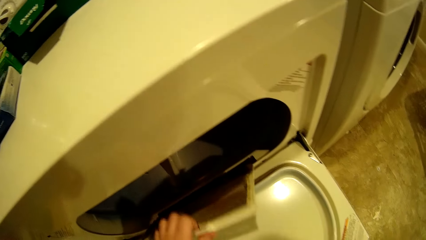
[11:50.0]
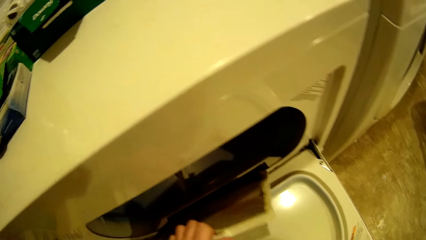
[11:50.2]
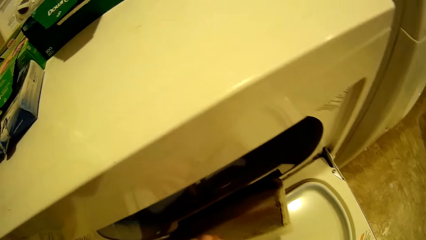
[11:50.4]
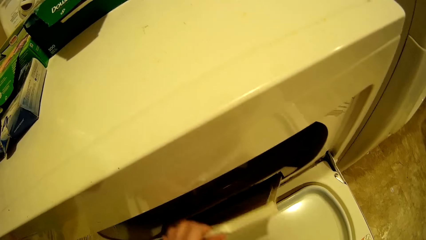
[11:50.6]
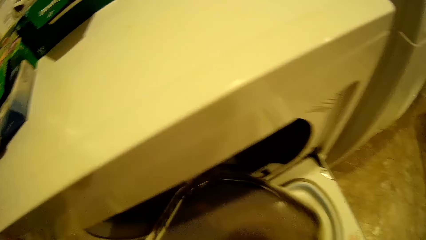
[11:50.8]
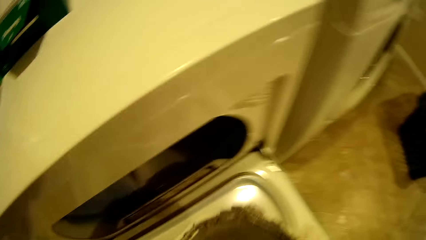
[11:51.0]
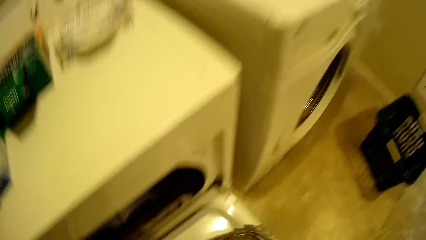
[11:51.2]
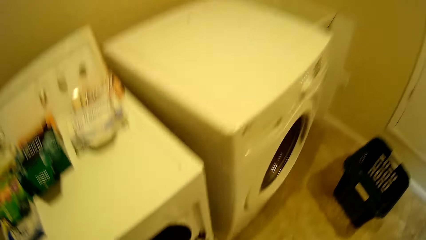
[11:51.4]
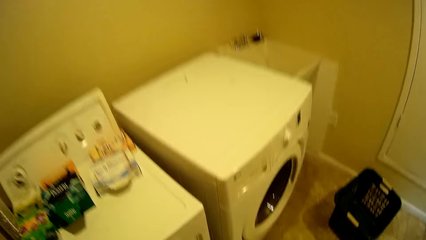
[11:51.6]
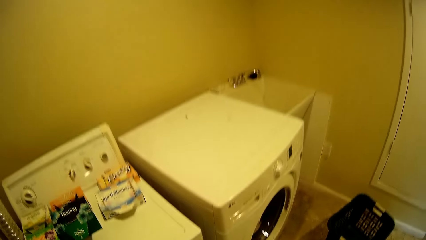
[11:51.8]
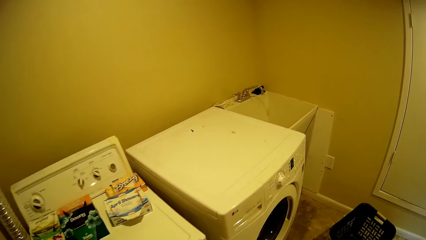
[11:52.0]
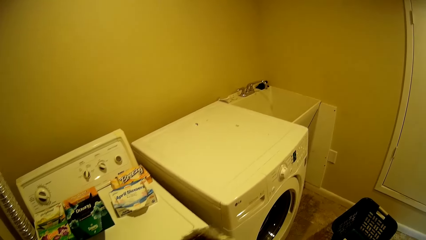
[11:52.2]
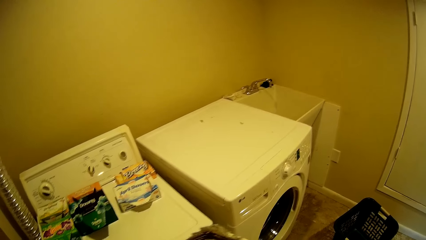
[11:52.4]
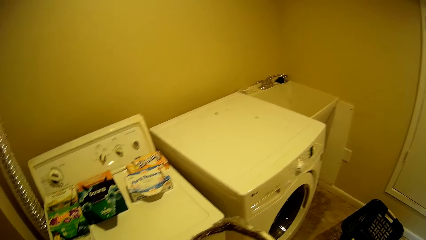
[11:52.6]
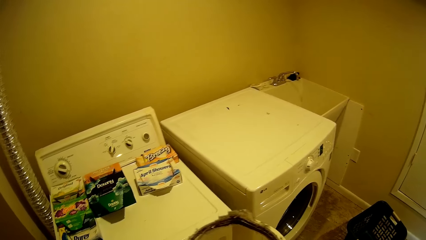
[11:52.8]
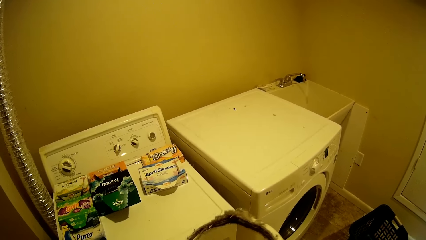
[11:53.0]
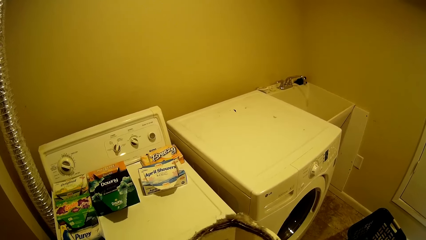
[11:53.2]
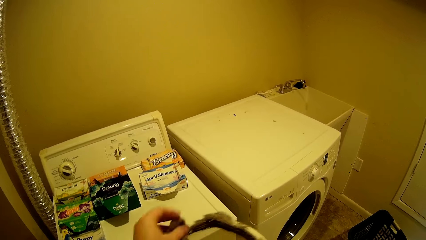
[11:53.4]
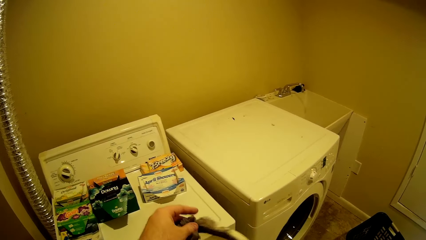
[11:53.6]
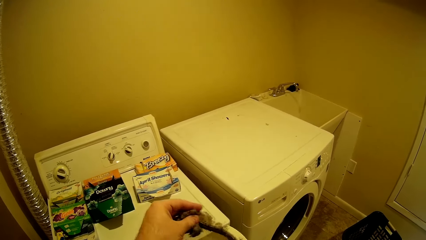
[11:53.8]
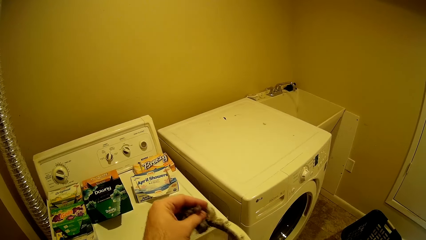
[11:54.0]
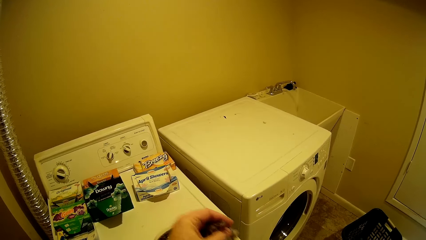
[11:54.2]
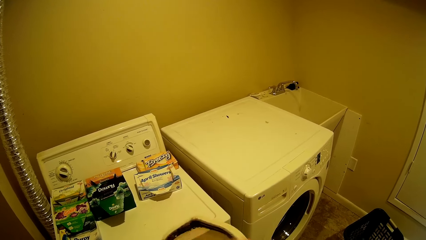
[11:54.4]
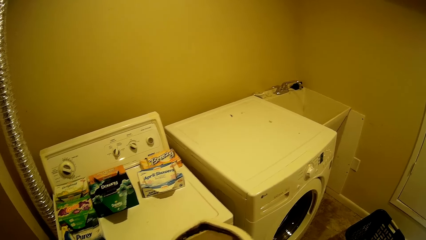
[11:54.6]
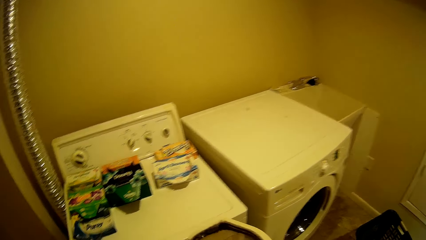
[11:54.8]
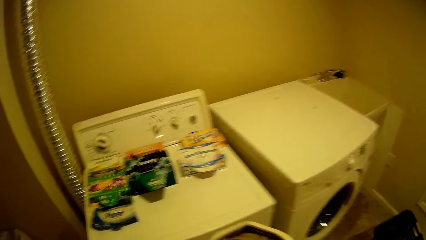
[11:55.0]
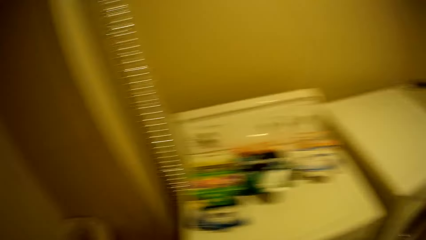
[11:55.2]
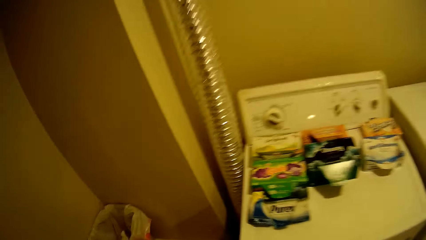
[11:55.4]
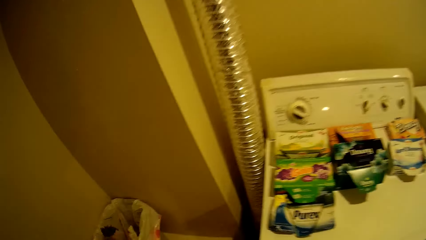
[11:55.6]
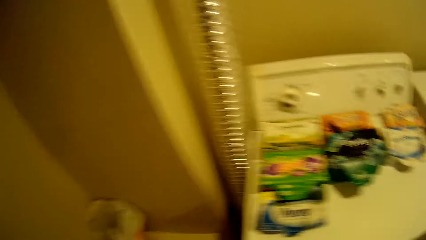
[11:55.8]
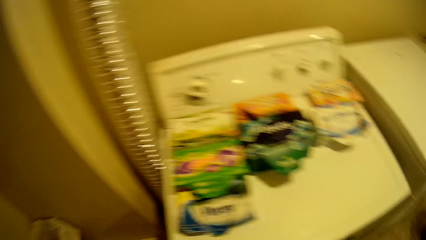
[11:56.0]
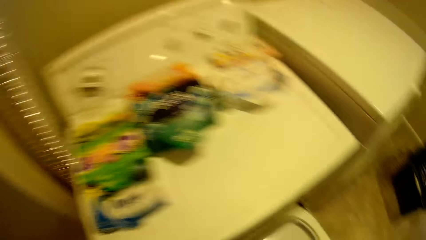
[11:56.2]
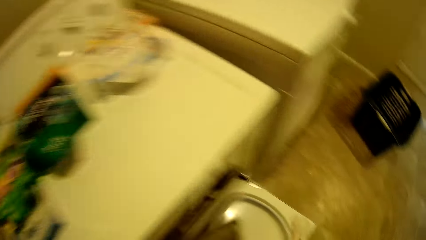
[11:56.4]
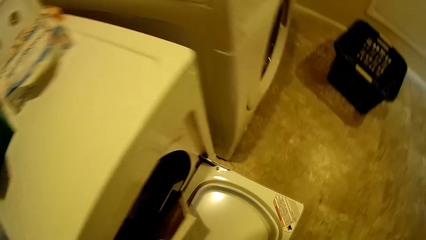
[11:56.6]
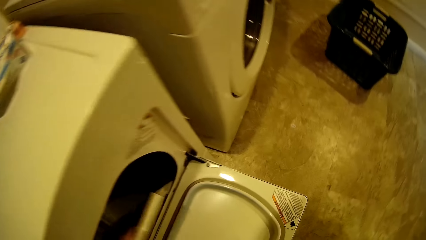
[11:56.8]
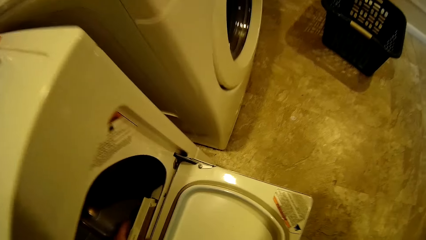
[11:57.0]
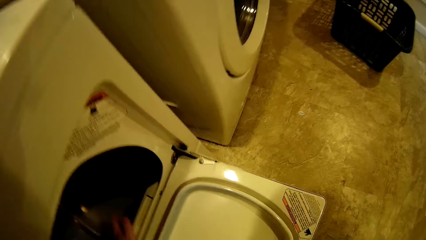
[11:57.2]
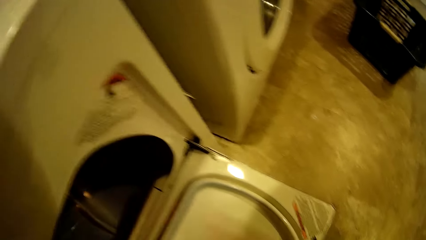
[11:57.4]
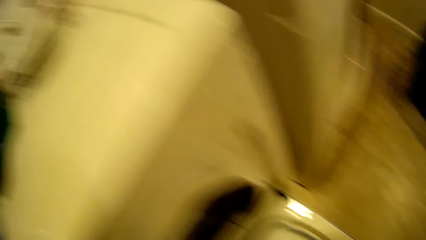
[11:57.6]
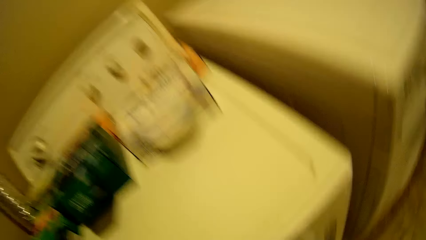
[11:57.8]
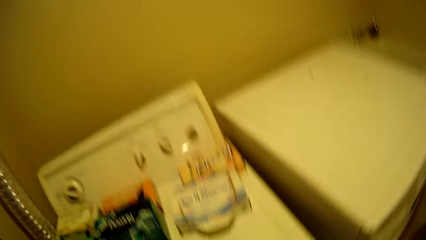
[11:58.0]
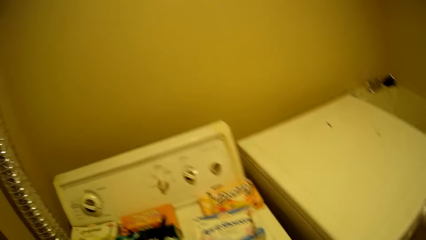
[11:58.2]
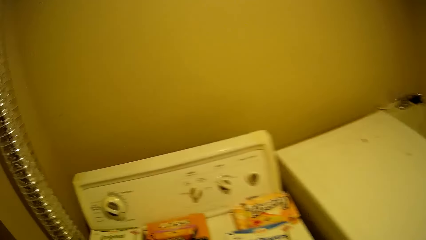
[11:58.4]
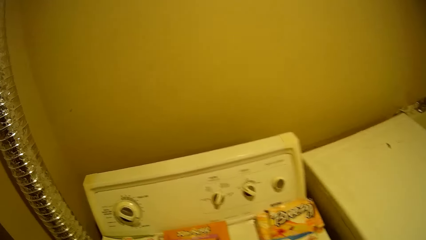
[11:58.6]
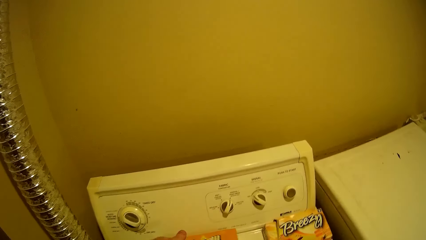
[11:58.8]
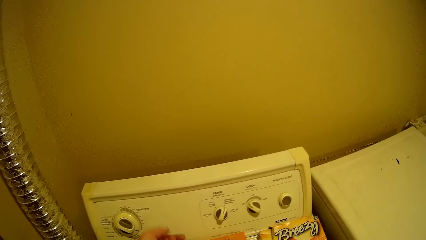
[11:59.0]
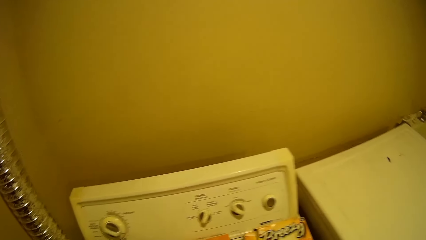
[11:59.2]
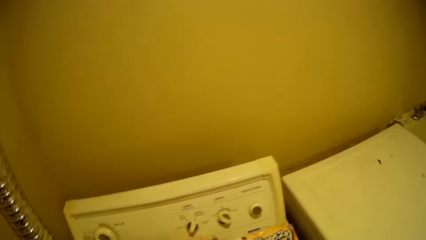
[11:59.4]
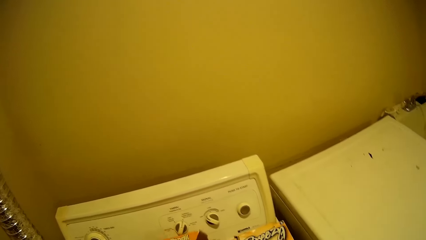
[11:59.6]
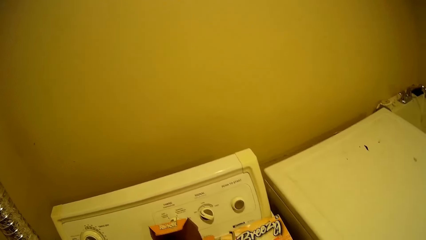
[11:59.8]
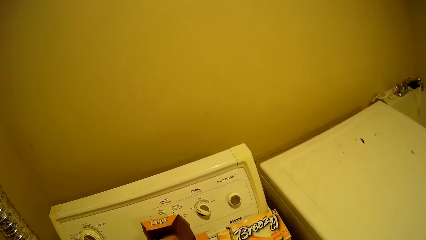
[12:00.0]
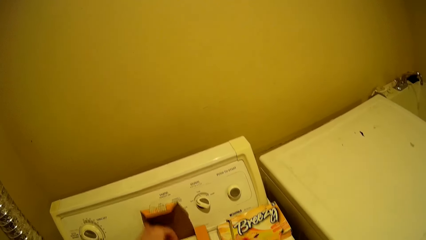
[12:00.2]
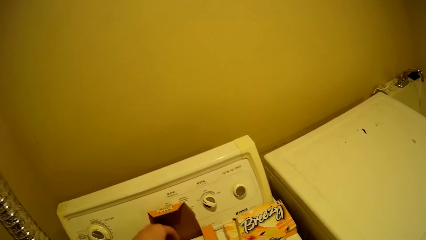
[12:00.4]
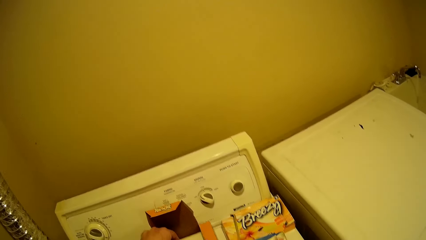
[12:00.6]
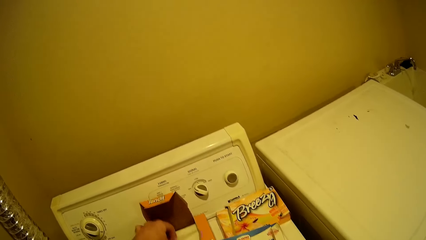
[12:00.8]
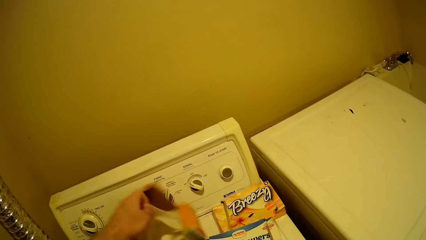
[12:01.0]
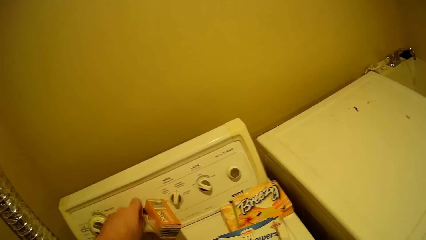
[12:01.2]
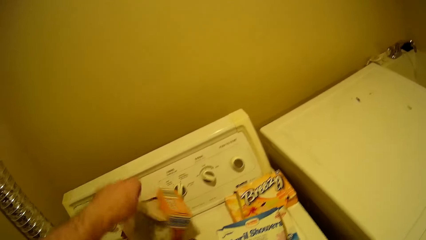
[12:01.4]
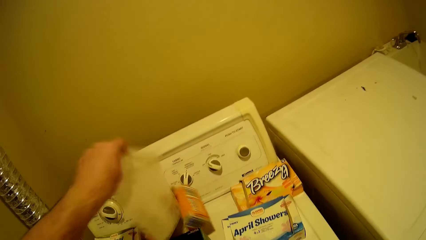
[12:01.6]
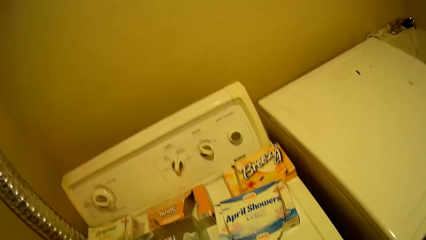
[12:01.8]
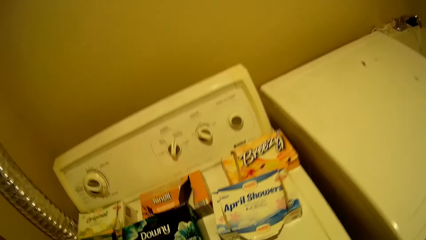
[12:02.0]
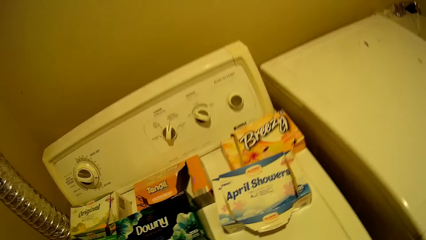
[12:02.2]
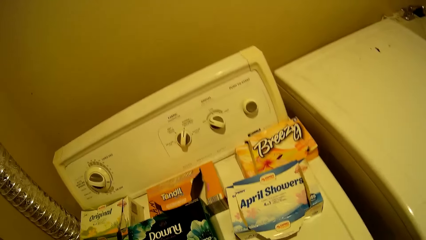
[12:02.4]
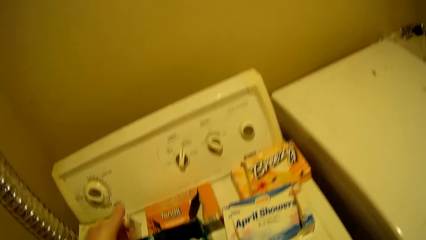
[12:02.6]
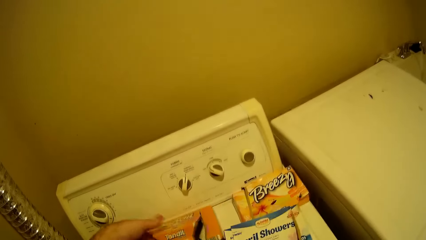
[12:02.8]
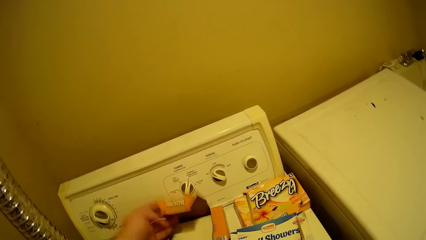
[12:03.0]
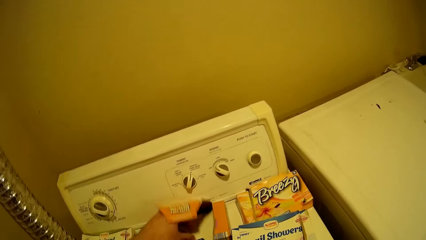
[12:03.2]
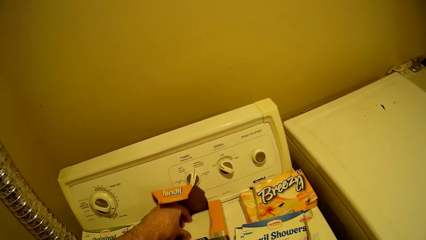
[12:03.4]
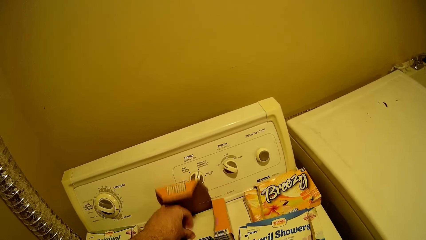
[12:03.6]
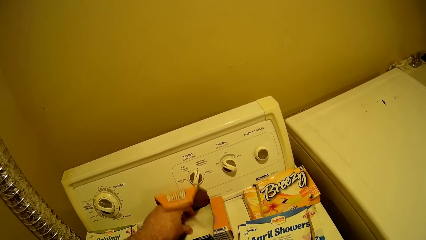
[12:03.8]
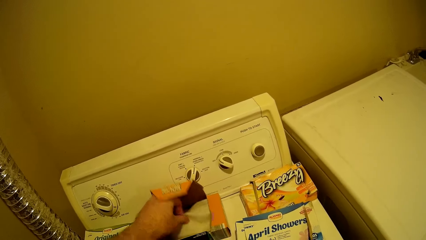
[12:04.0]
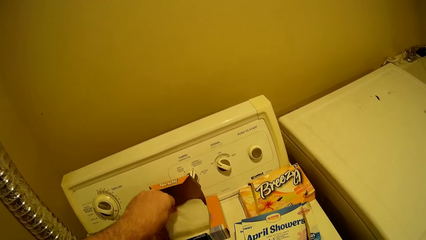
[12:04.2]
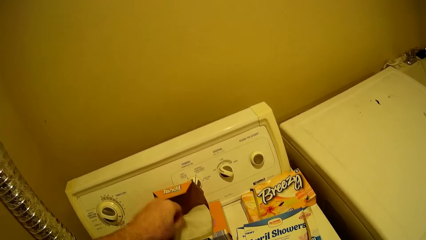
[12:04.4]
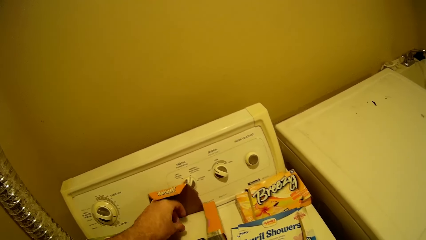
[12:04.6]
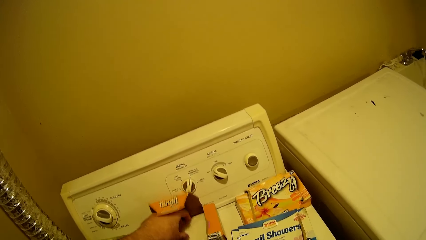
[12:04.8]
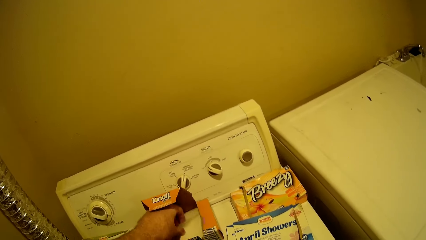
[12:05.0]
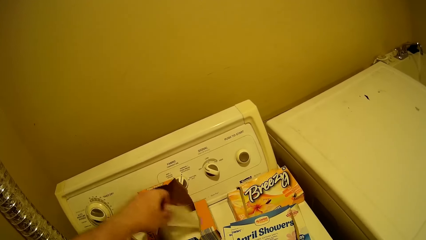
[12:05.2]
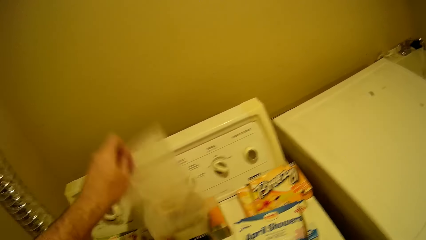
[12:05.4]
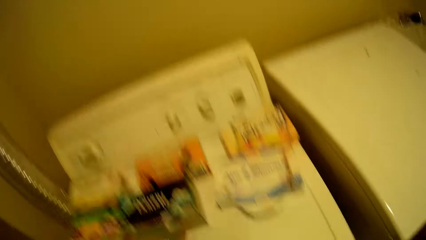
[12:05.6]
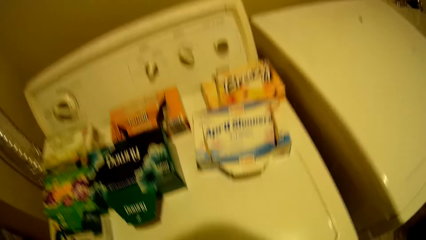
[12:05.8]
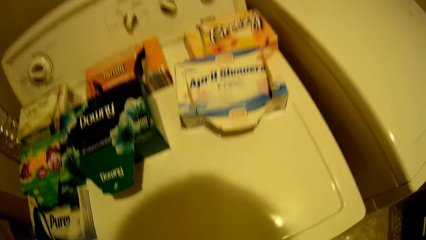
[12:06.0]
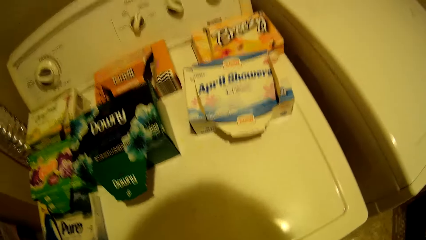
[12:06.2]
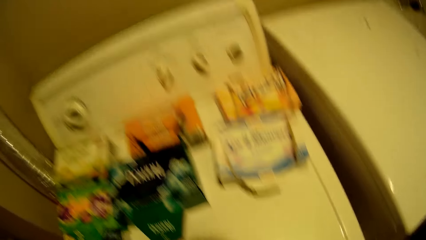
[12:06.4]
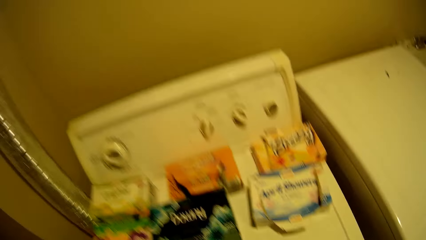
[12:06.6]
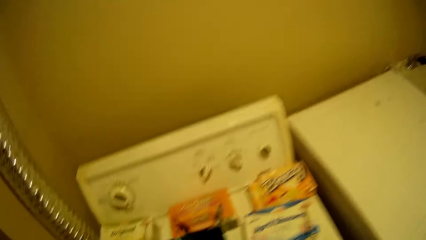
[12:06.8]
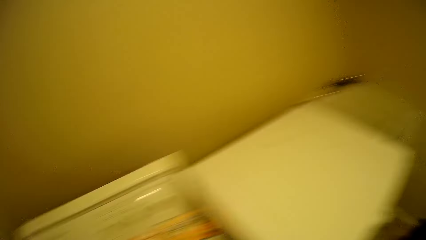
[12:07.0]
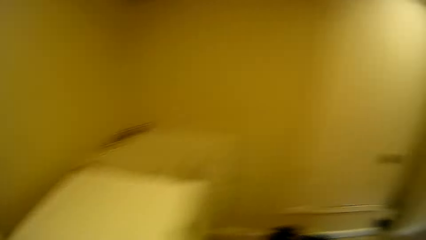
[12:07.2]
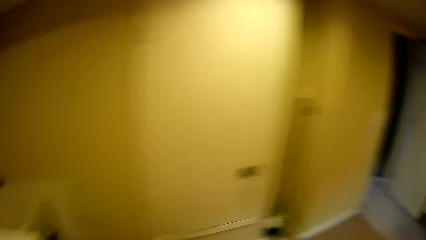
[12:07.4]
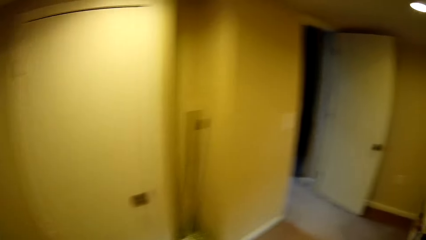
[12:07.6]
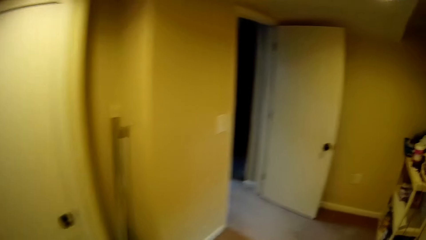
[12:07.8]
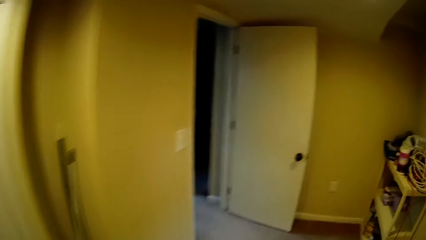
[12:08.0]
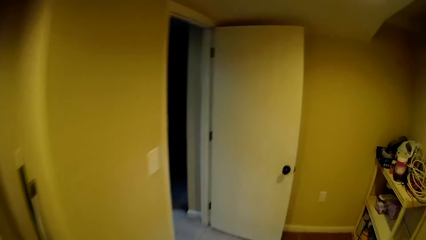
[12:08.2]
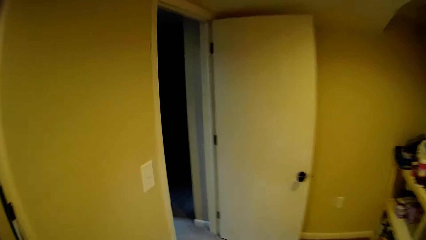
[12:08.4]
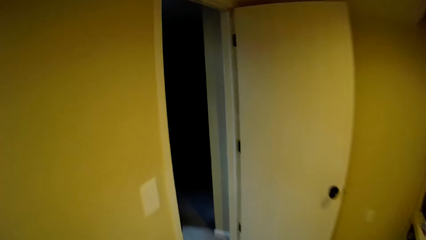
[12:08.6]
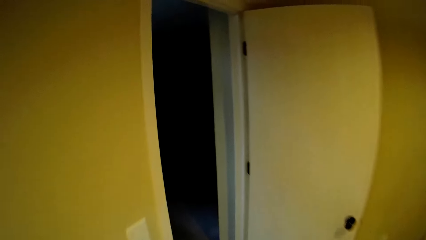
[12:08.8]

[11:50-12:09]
The camera wearer removes something from the washing machine. They turn around the room. They clean the object. They remove something. They turn around the room and put litter in the bin. They fix the object in the washing machine. They put something in the machine. They remove the napkin from the box. They turn around the room. They open the carton. They pick a polythene bag. They pick the polythene bag again. They walk towards another room.
